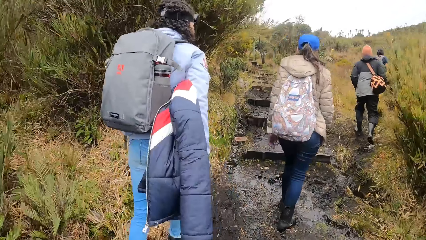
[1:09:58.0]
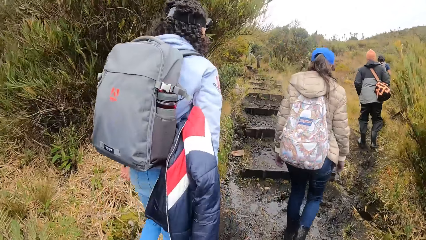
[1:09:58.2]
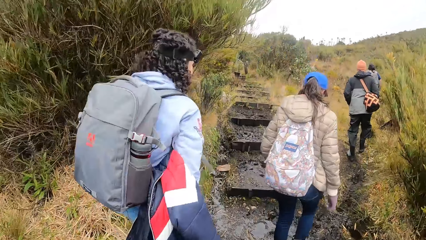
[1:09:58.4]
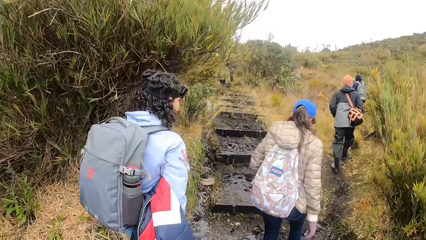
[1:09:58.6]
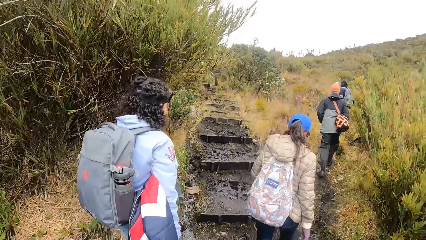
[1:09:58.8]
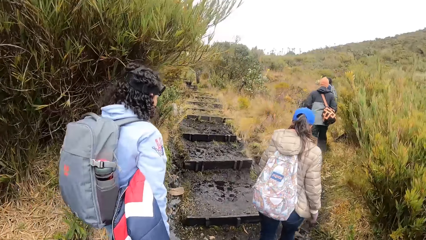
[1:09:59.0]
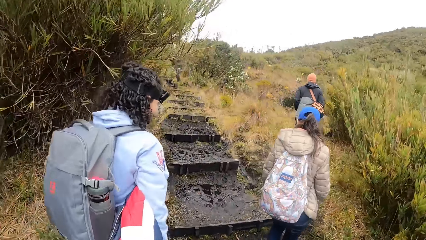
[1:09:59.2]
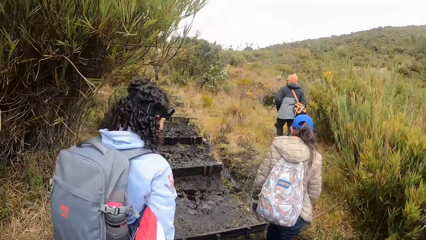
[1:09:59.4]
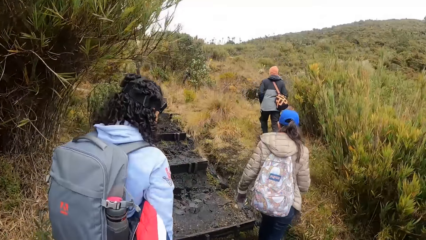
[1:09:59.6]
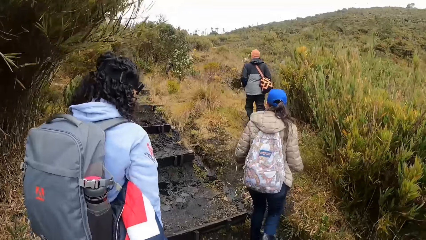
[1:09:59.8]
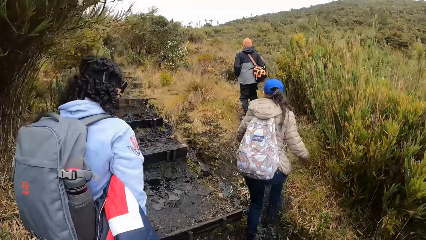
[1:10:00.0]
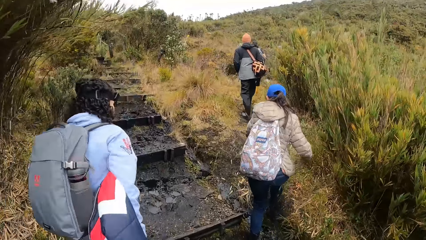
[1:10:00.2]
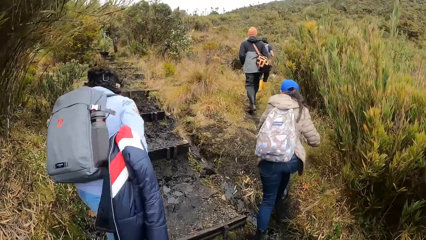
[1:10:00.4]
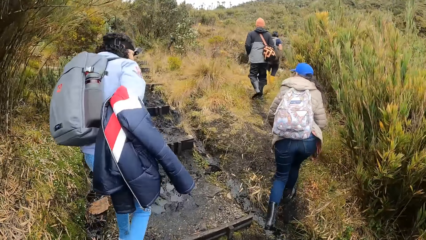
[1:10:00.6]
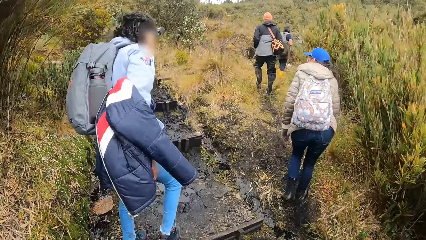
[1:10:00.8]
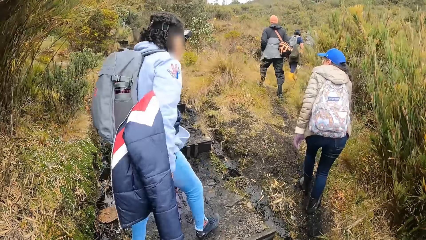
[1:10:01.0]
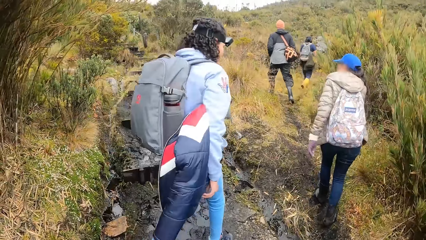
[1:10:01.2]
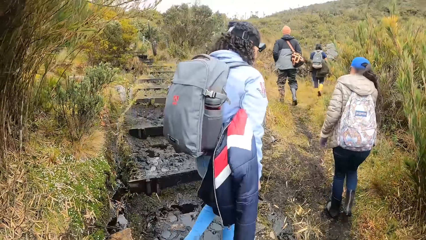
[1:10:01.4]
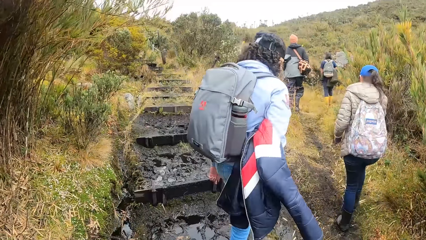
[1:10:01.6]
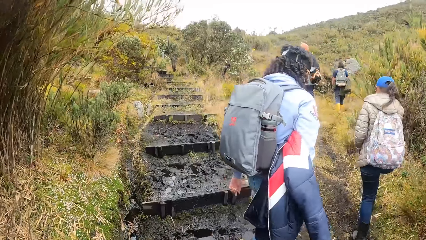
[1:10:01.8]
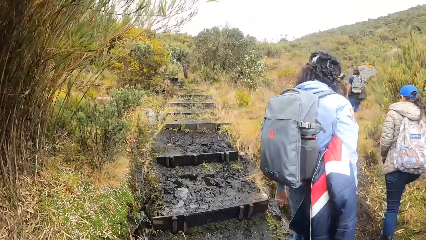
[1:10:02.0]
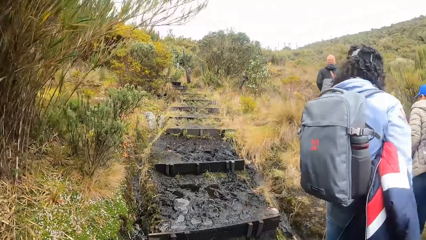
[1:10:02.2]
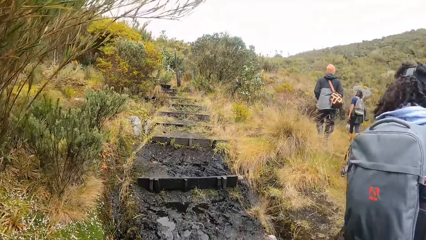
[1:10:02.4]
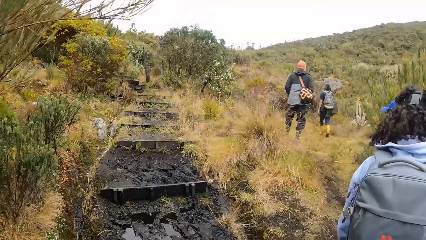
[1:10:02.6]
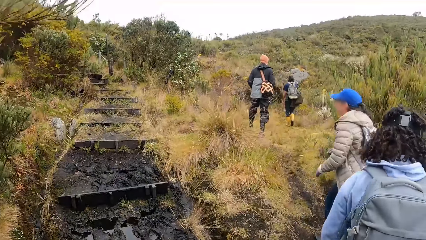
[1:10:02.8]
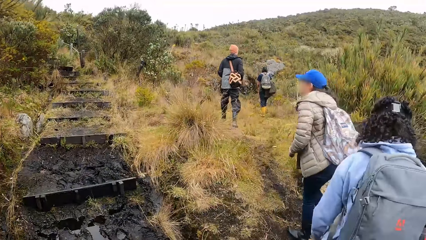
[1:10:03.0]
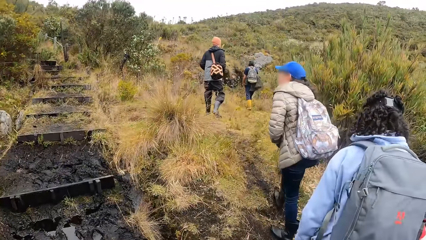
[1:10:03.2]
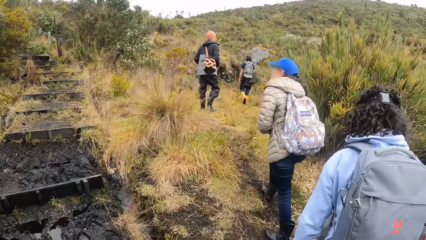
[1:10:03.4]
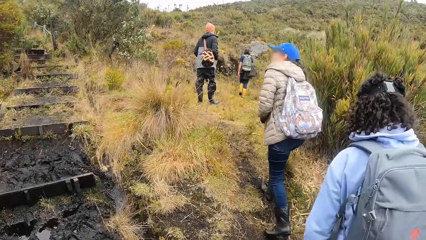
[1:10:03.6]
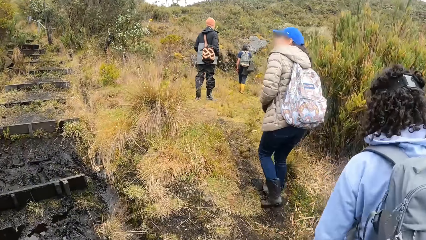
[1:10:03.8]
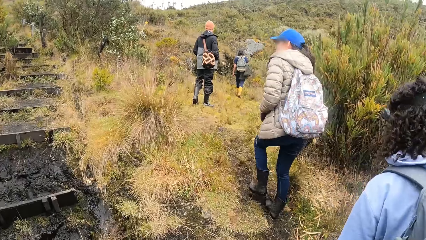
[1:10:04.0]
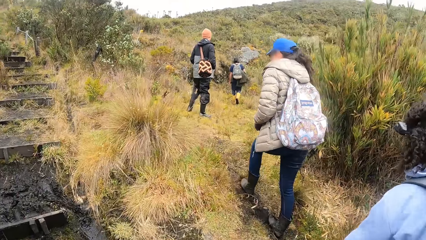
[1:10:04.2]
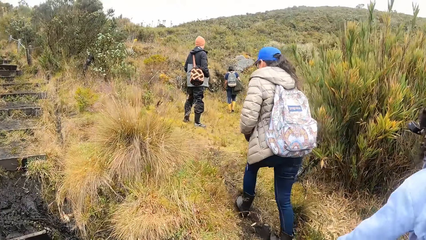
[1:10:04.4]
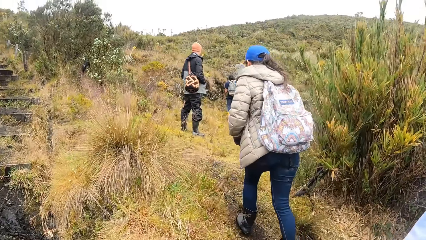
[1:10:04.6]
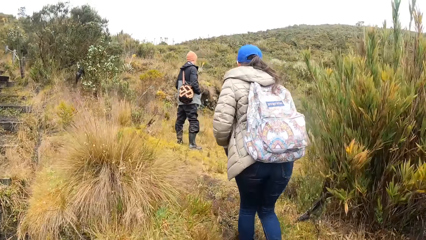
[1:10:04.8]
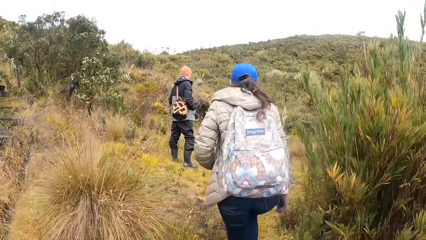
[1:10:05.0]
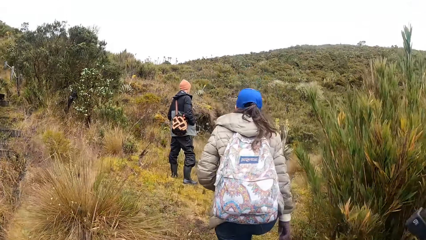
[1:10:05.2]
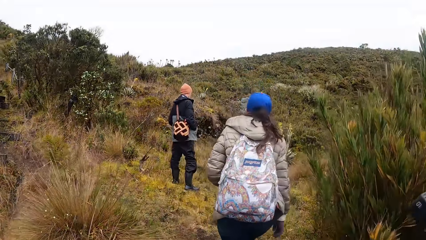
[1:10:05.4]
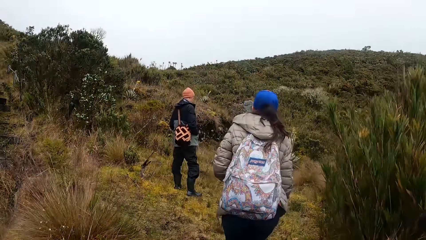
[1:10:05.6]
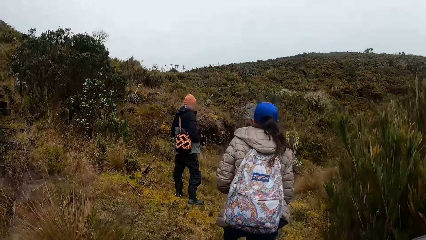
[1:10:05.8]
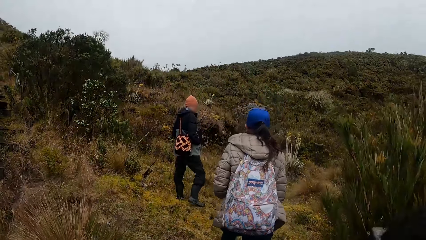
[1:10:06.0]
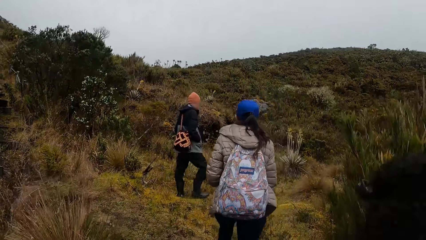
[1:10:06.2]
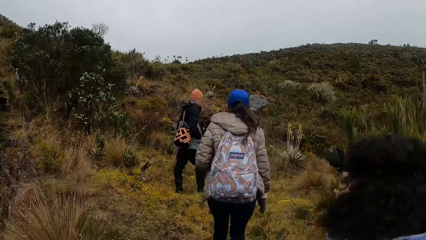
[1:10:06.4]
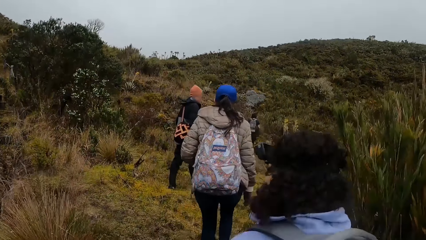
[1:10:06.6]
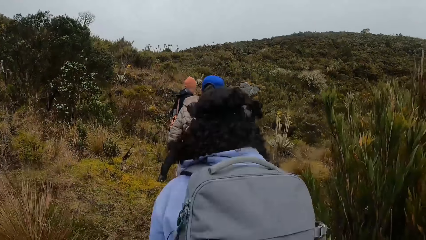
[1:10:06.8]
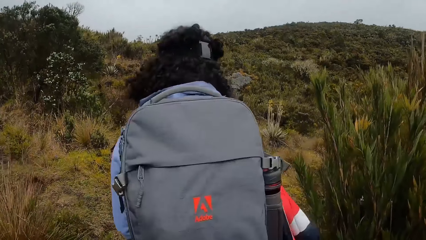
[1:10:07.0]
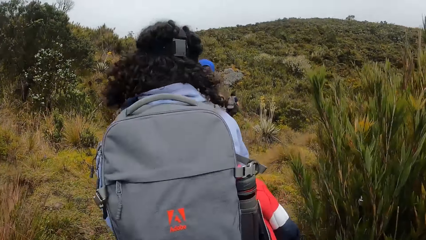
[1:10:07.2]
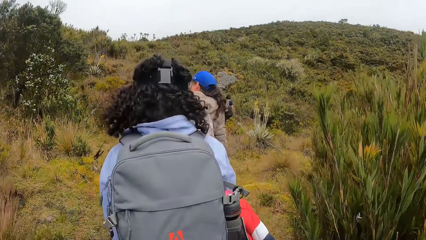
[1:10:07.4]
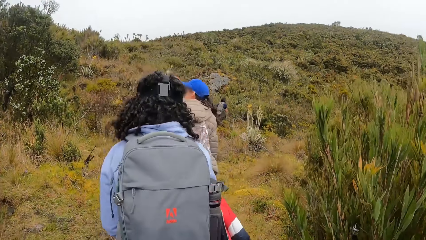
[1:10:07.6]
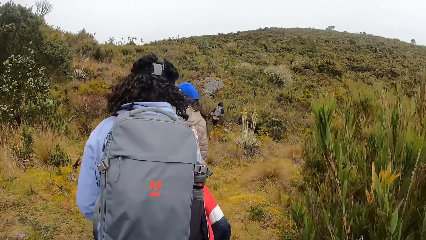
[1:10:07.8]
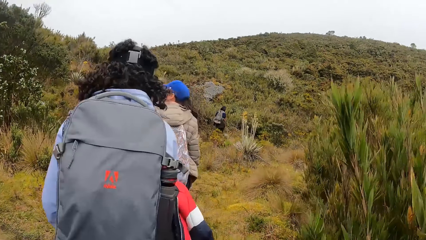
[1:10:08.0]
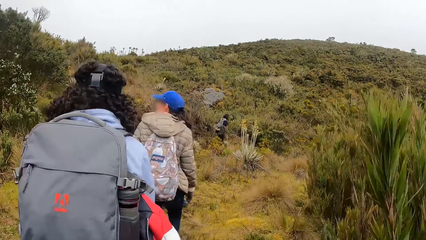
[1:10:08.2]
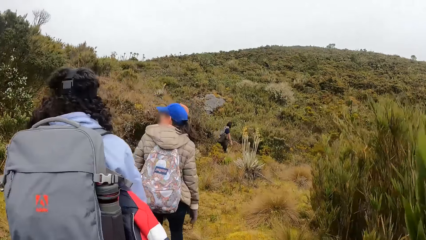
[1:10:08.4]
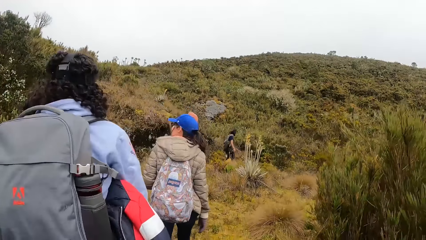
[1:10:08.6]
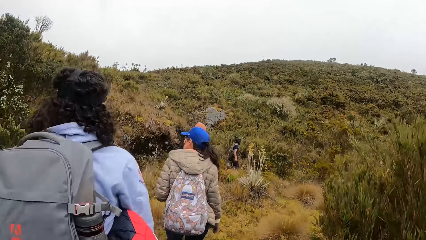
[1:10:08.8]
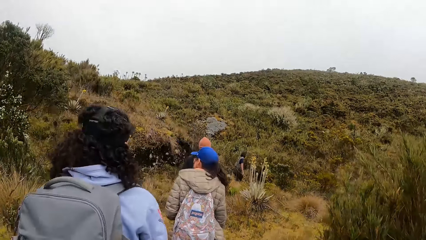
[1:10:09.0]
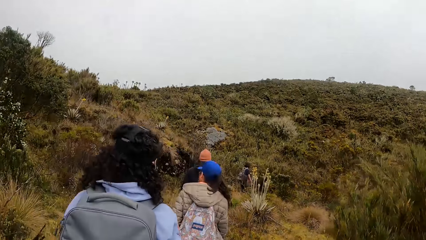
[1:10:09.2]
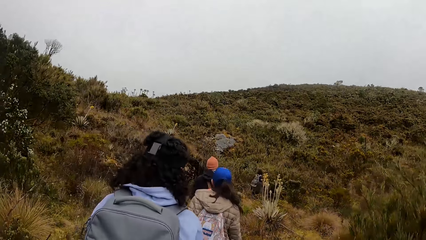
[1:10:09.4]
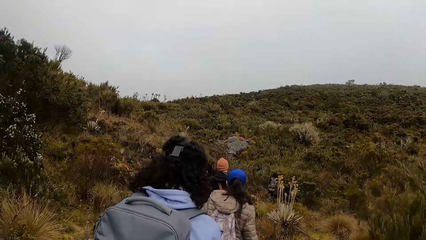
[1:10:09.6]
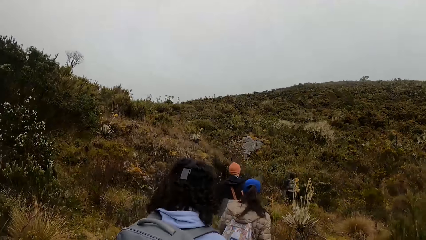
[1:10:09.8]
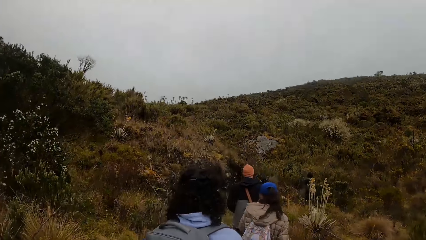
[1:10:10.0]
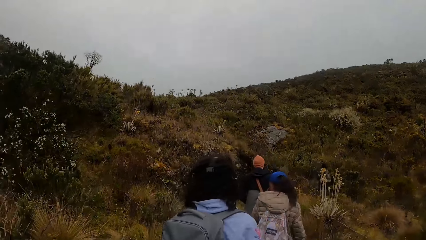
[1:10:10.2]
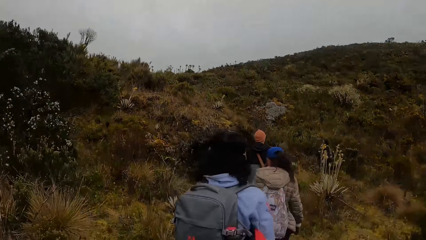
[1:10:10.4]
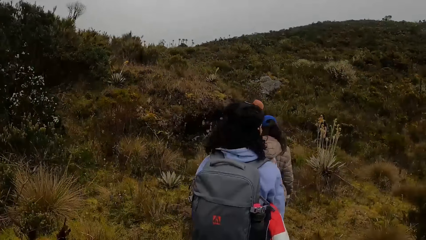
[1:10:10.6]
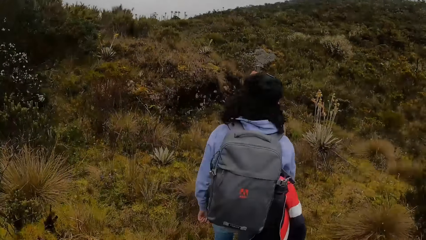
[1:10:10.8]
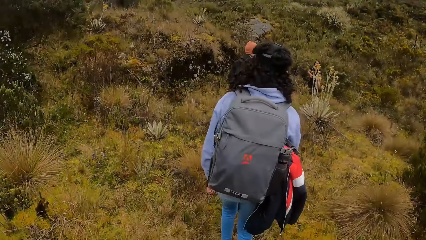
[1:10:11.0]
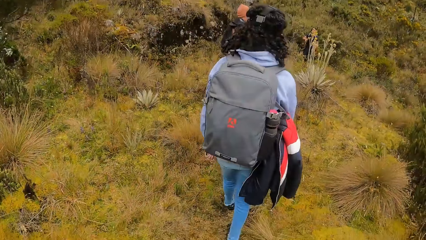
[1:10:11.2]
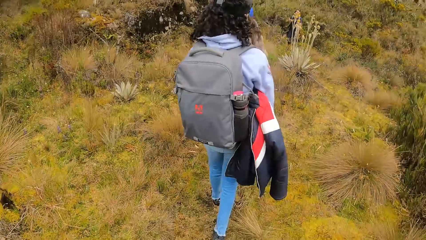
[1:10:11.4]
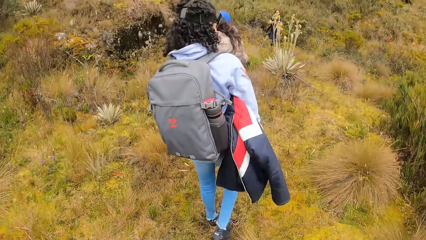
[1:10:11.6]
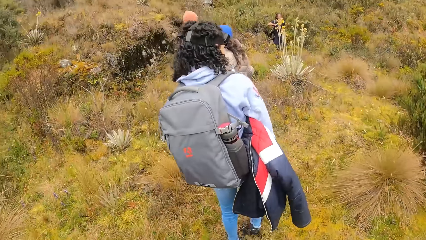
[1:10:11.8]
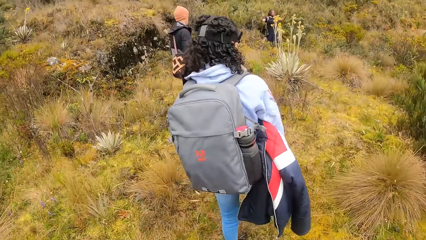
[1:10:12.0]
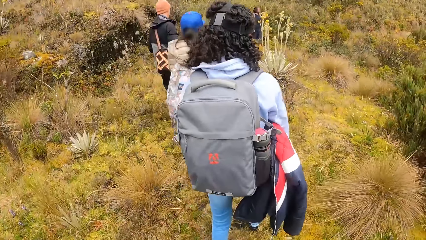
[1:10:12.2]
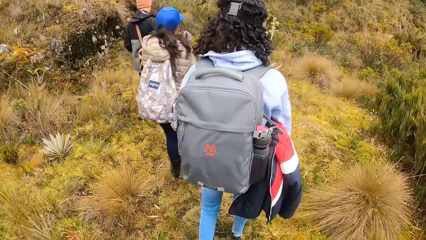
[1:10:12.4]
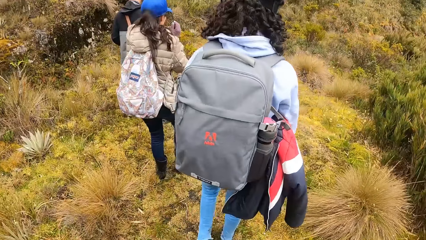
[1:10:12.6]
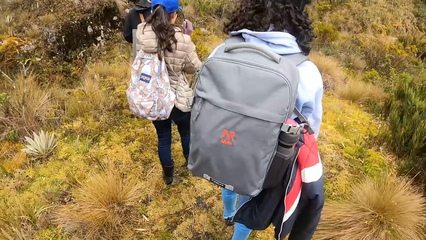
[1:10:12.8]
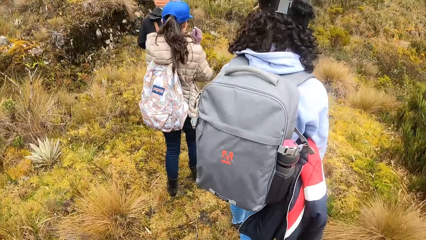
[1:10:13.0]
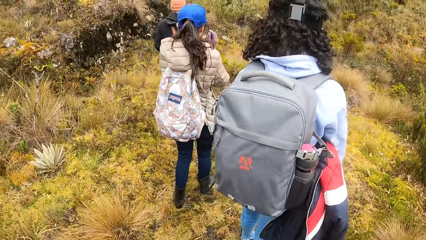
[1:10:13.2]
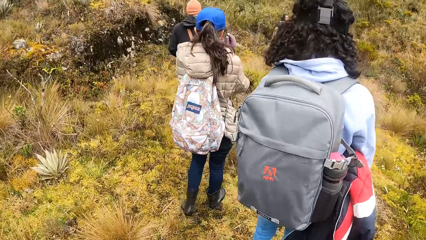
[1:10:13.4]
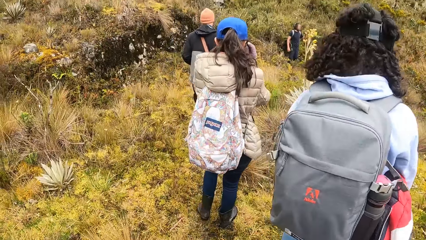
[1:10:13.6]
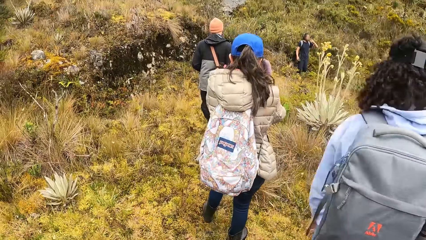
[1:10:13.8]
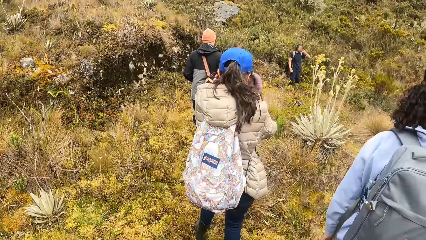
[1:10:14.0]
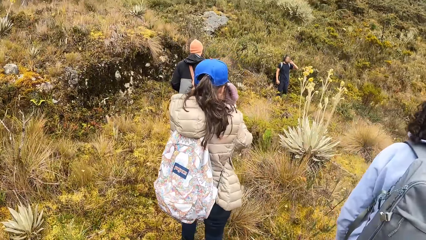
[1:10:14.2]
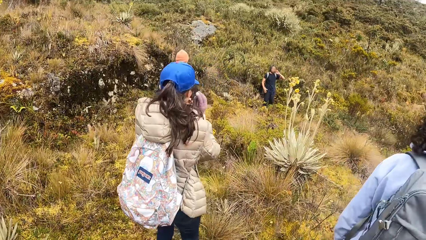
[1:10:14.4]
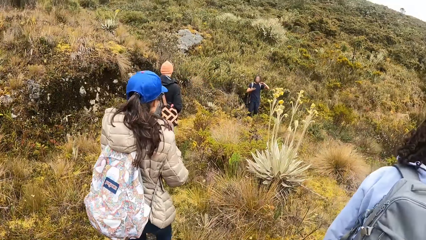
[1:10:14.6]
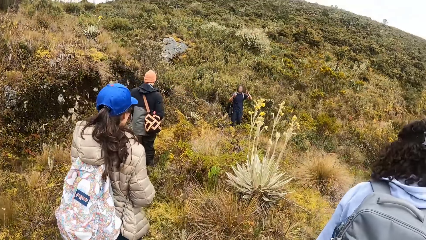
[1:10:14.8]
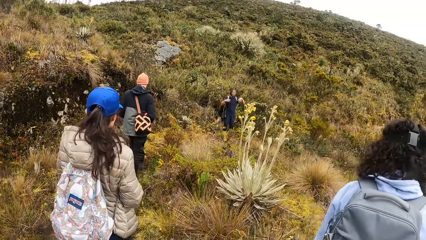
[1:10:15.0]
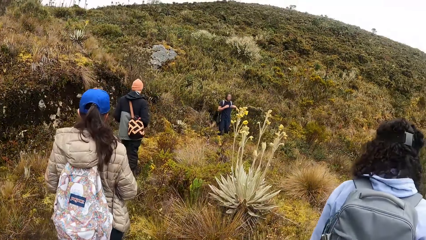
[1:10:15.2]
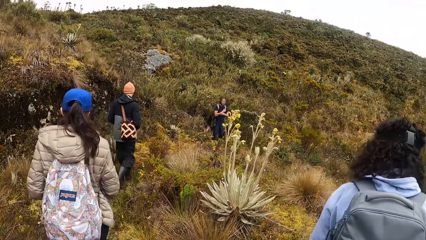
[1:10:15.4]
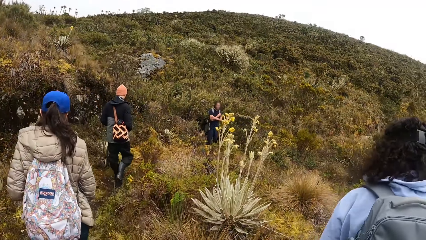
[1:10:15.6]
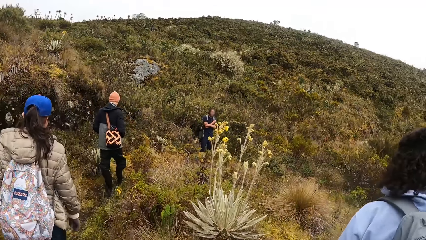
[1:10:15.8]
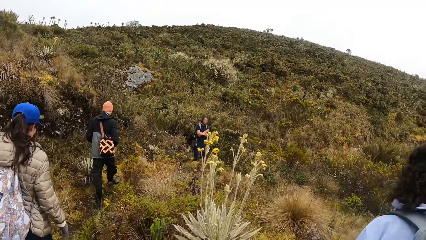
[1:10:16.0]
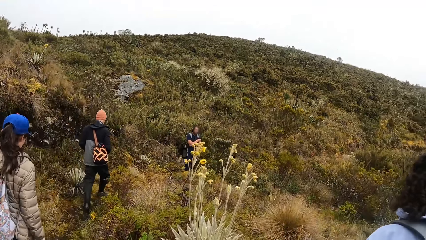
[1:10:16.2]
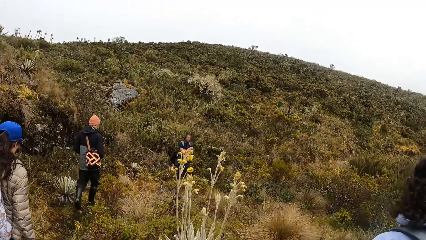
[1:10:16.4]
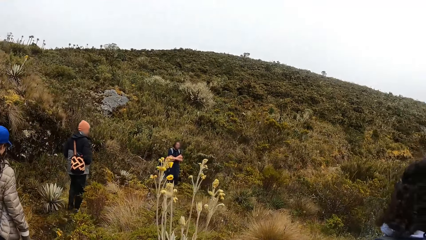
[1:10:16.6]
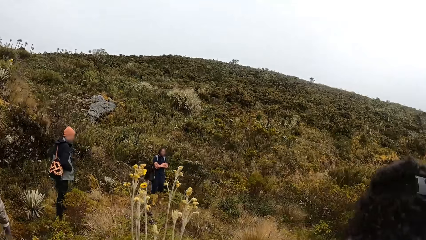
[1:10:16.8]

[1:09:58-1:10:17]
The camera wearer looks up the mountain. They look at a man. They climb the mountain with the team. A woman adjusts her glasses on her face with both gloved hands. The camera wearer looks down the mountain. Another man adjusts his glasses on his face with his left hand. A man converses with the team.
